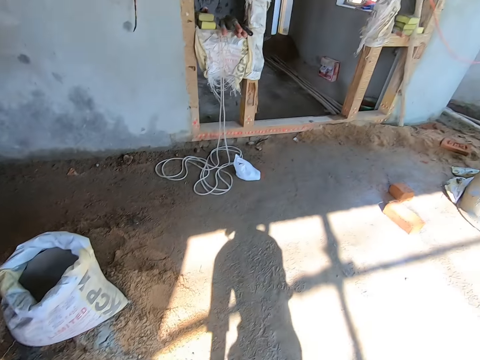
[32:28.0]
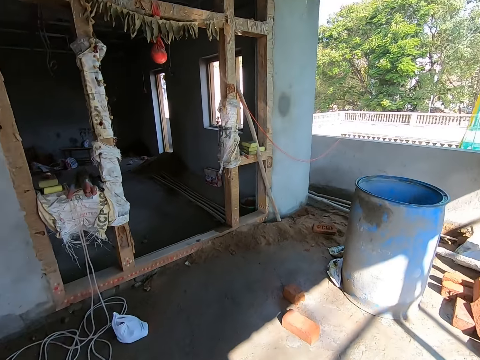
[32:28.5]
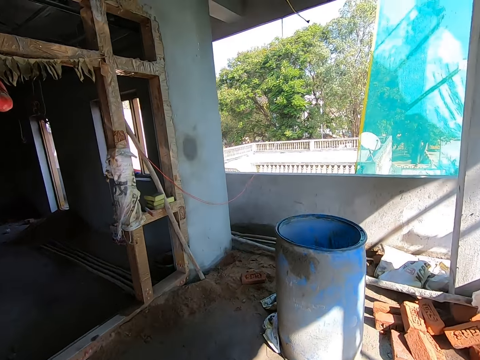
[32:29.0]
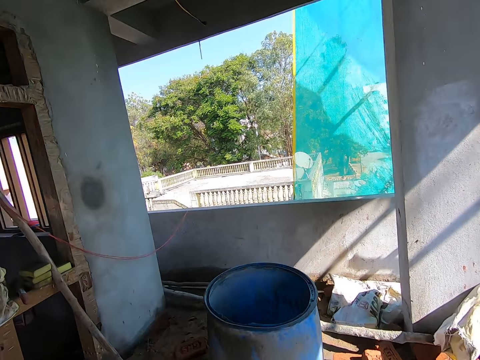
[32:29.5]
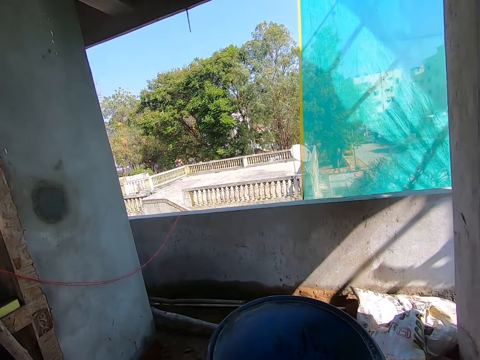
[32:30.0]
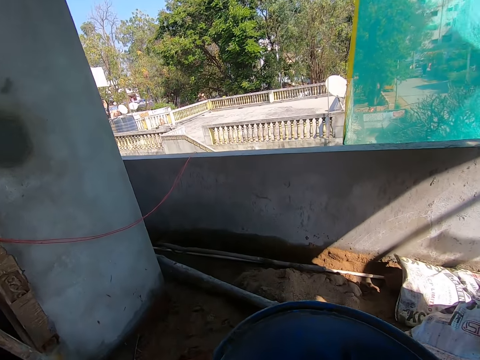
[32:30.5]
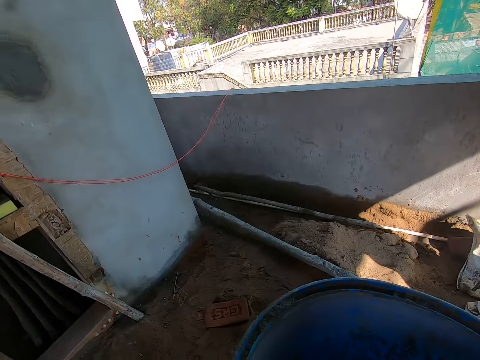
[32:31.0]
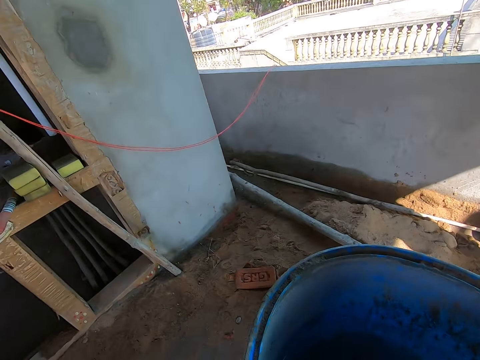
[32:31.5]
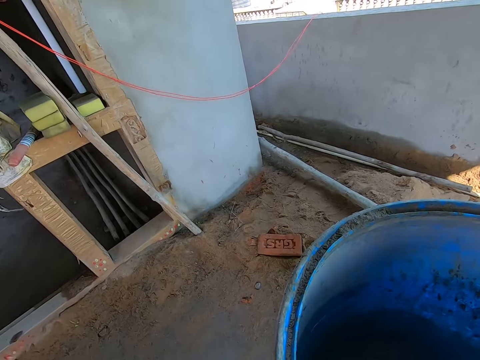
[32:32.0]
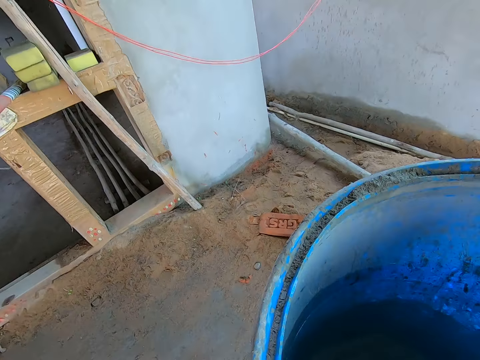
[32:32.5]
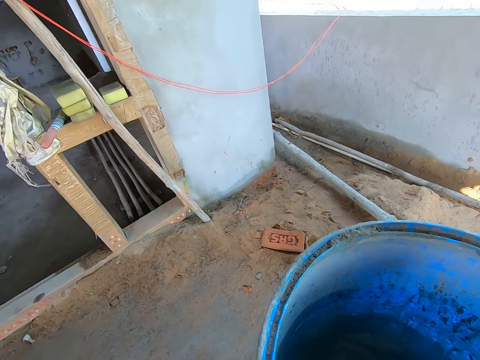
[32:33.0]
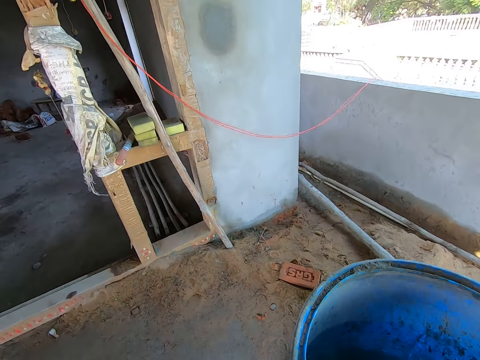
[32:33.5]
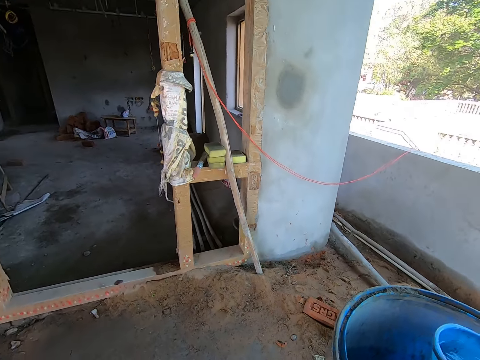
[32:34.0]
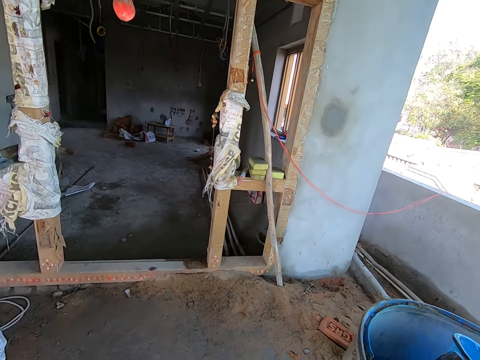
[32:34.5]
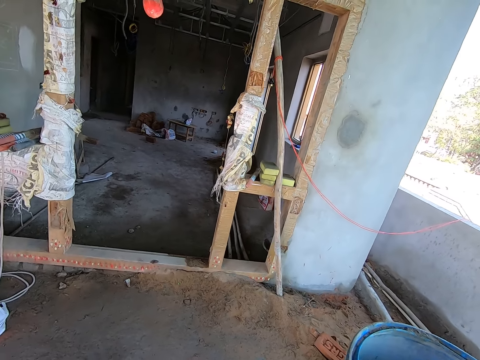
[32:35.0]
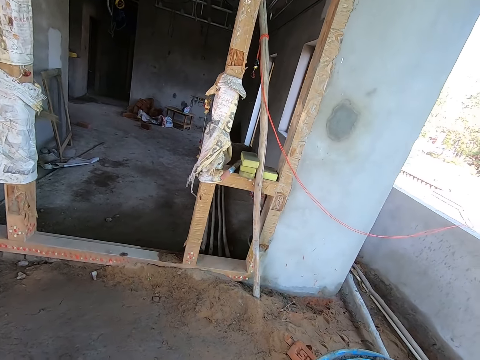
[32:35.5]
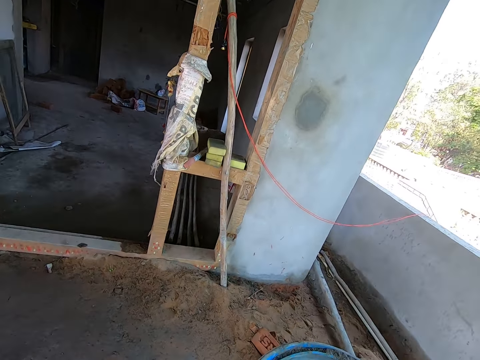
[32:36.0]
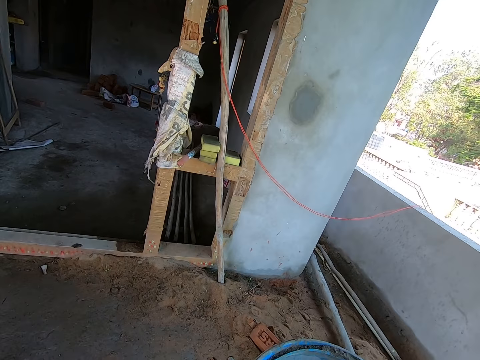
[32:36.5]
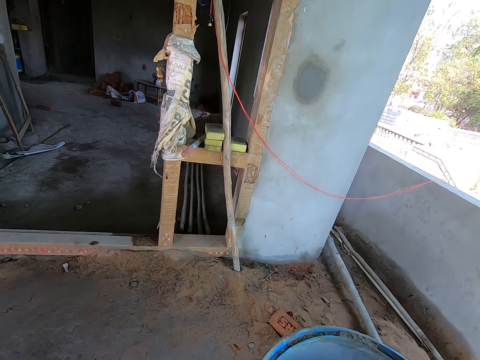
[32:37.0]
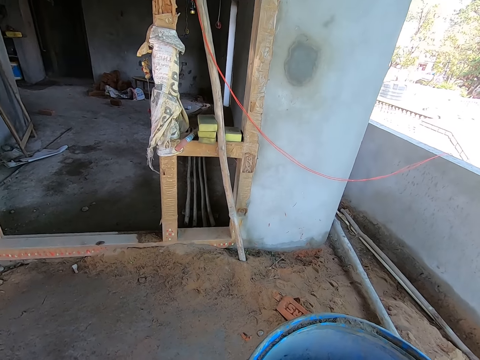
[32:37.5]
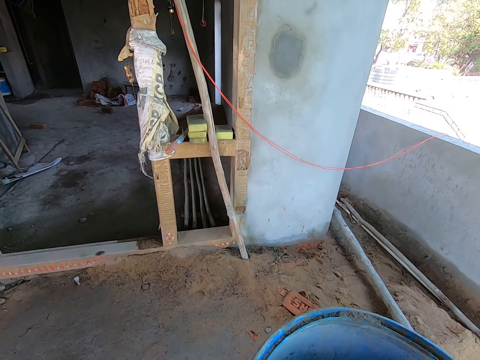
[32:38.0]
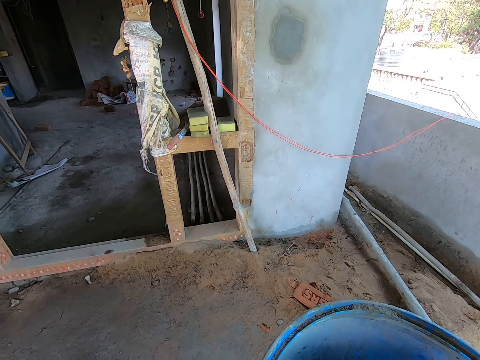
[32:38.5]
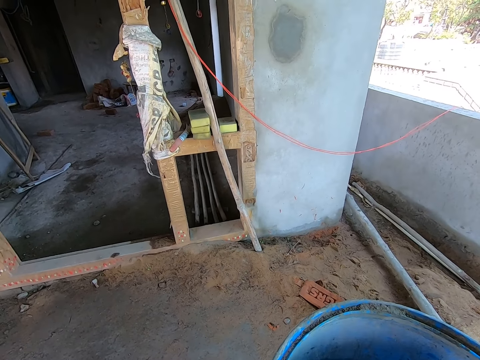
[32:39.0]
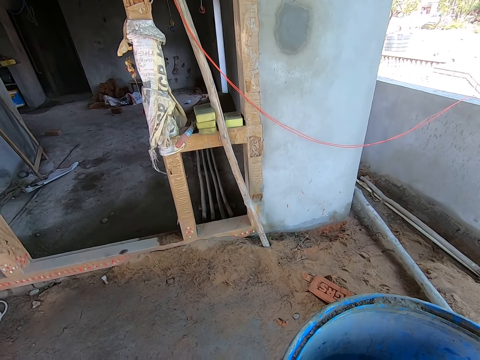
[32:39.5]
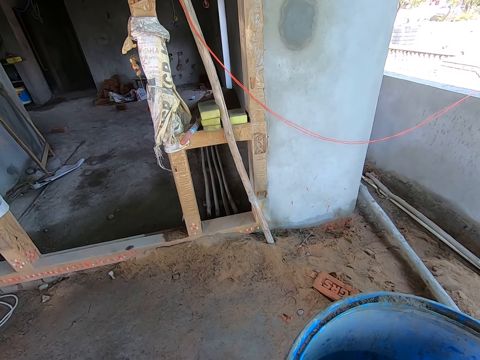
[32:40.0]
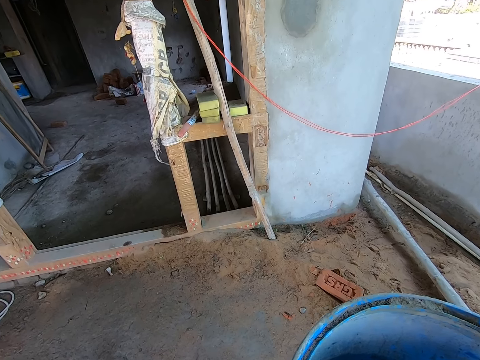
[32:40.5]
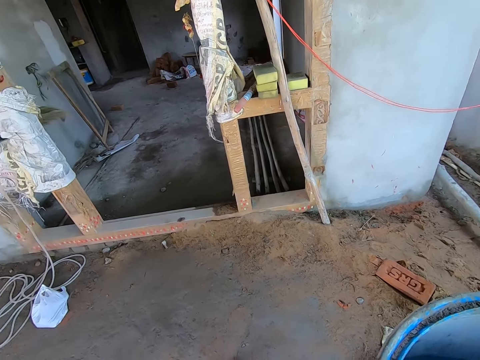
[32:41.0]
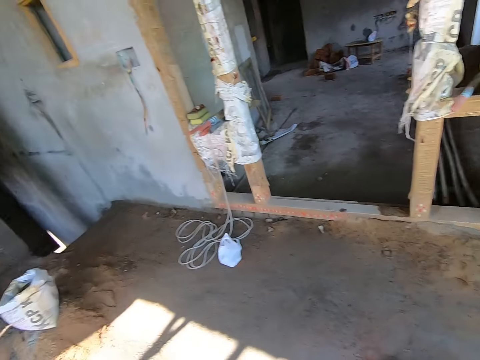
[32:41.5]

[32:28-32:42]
The camera wearer takes water from a bung drum with the cup in his right hand.

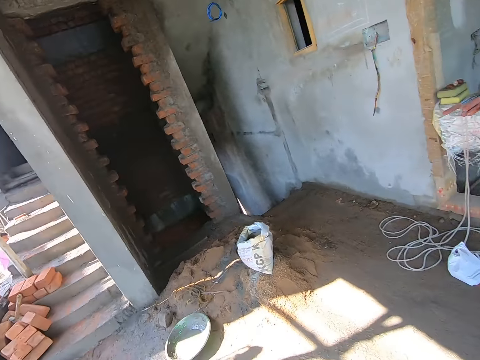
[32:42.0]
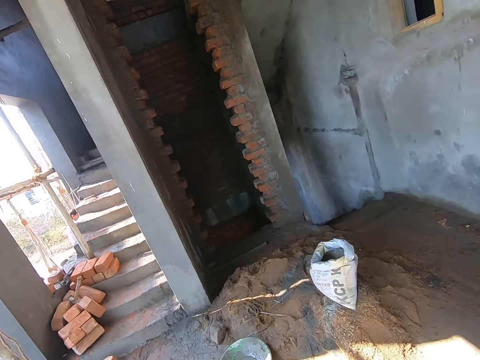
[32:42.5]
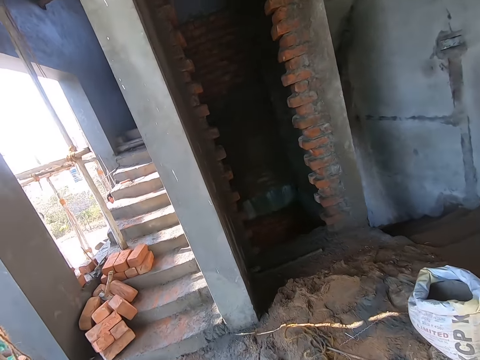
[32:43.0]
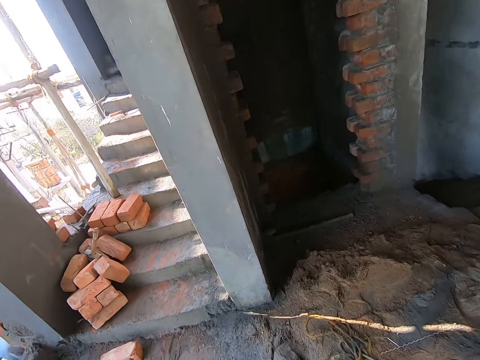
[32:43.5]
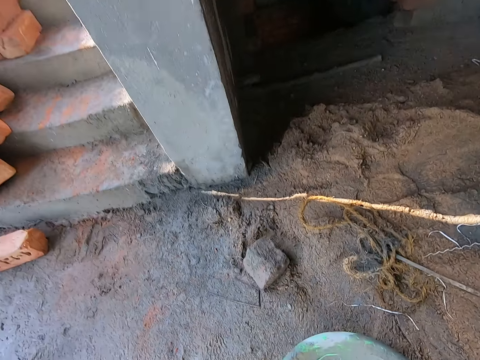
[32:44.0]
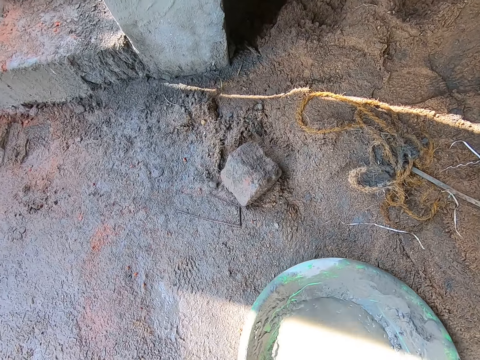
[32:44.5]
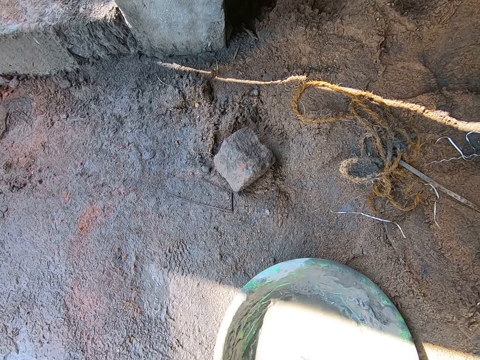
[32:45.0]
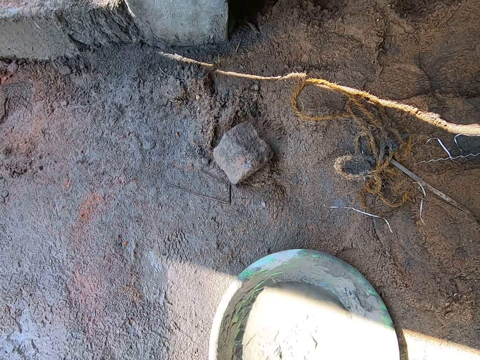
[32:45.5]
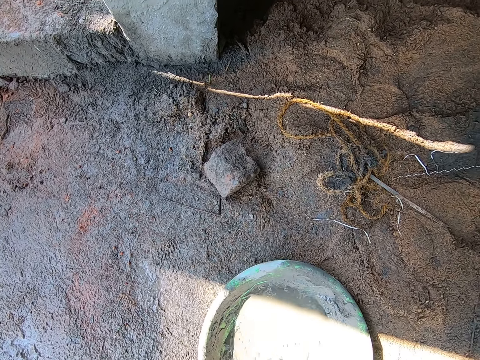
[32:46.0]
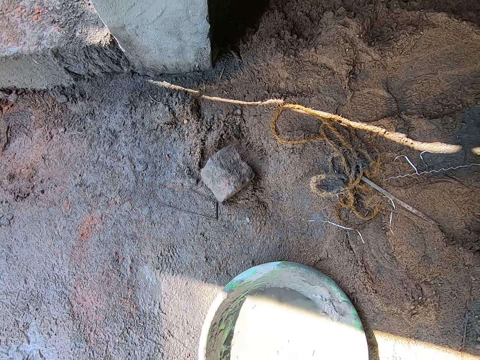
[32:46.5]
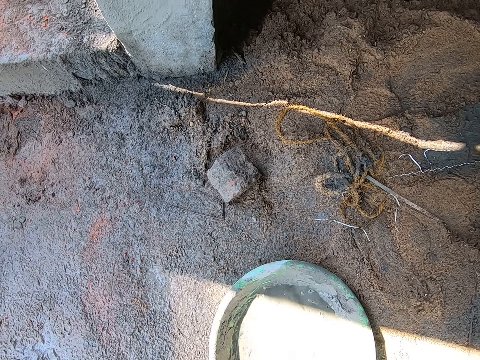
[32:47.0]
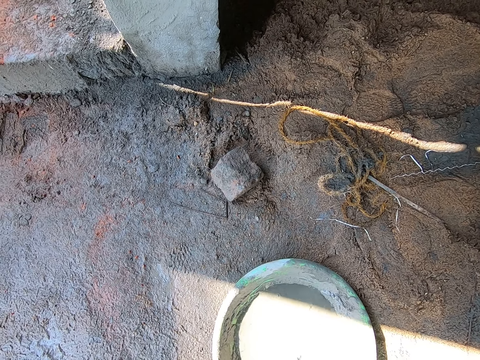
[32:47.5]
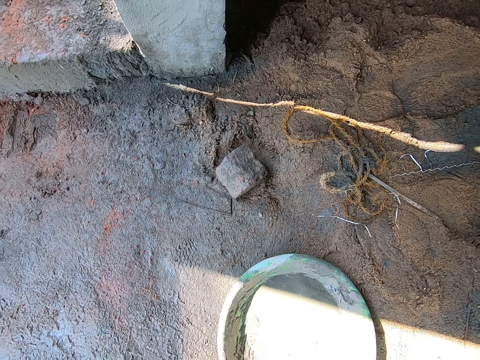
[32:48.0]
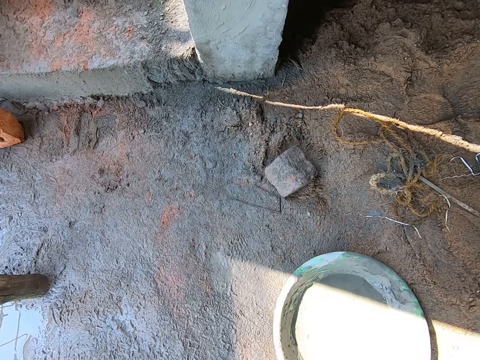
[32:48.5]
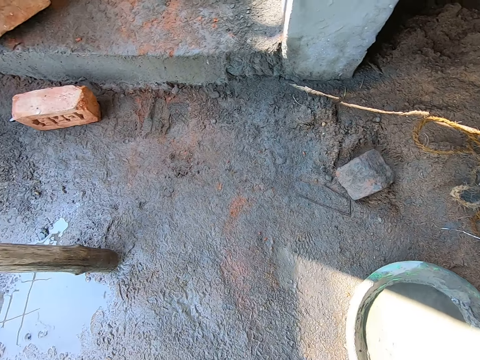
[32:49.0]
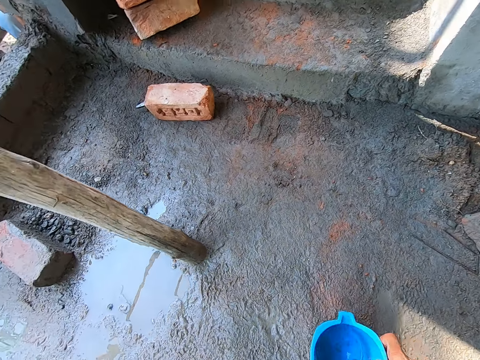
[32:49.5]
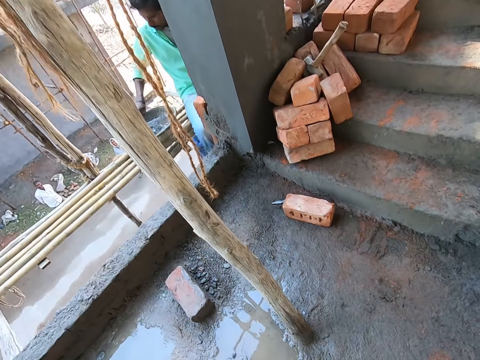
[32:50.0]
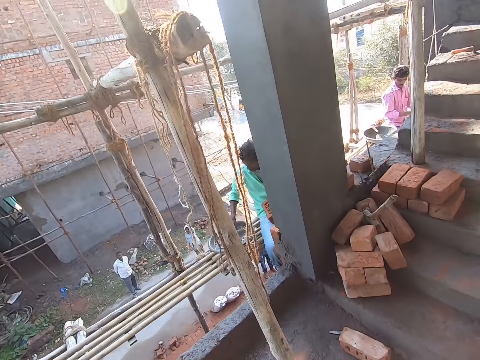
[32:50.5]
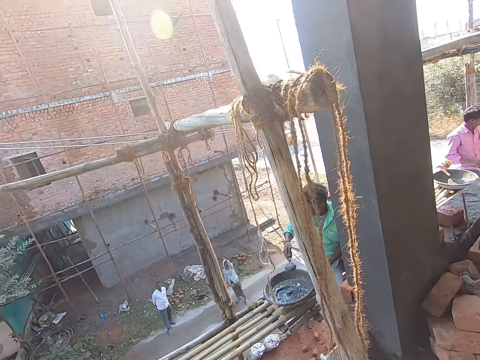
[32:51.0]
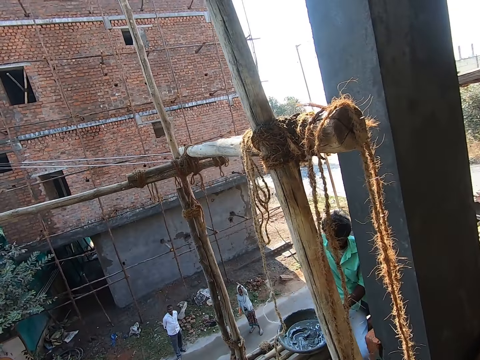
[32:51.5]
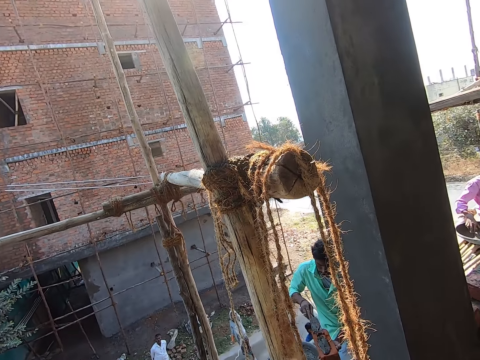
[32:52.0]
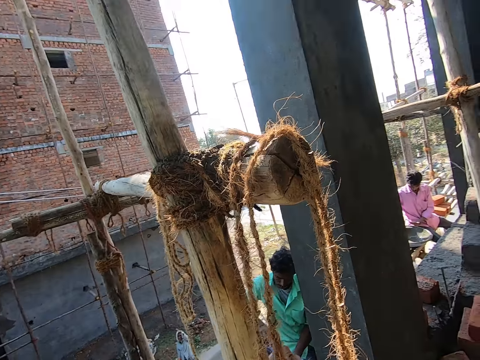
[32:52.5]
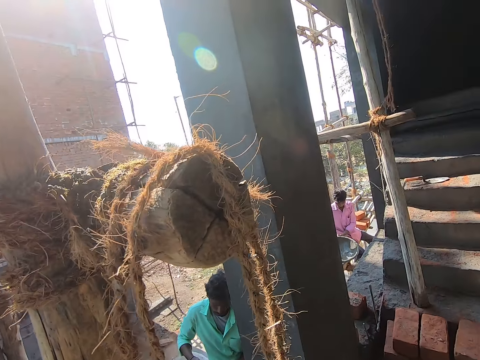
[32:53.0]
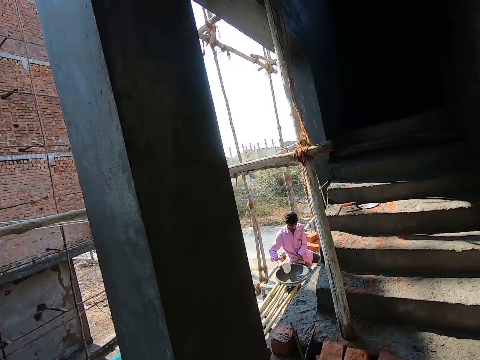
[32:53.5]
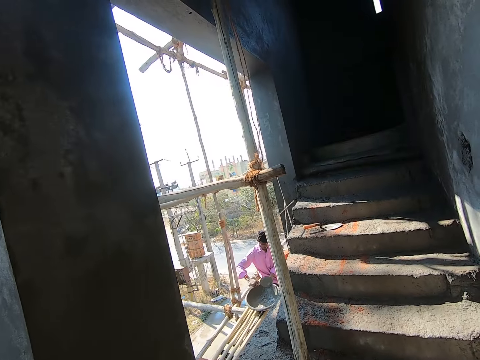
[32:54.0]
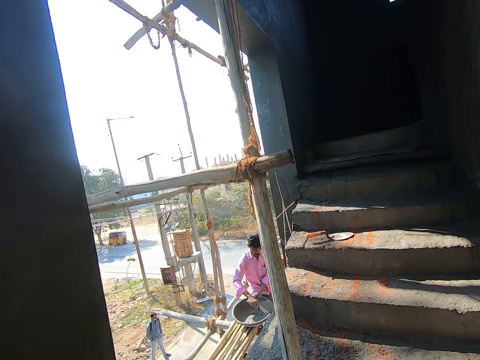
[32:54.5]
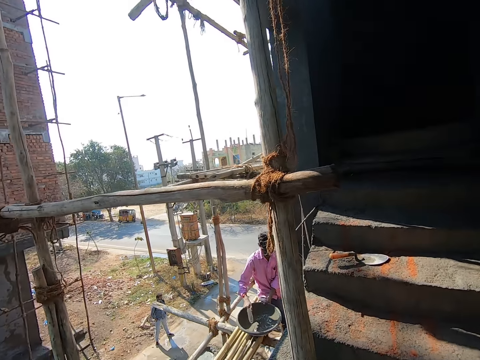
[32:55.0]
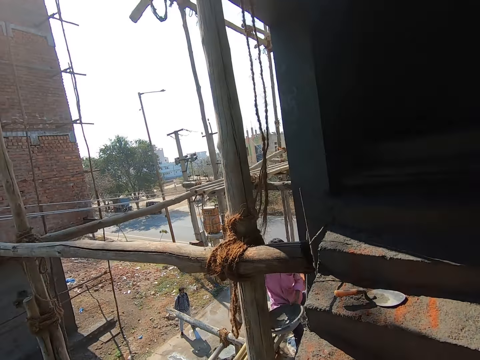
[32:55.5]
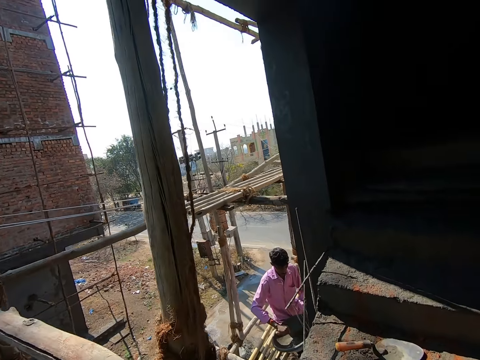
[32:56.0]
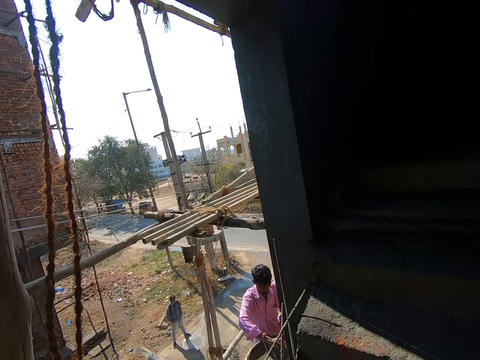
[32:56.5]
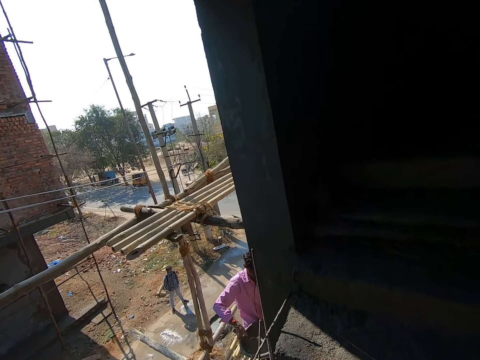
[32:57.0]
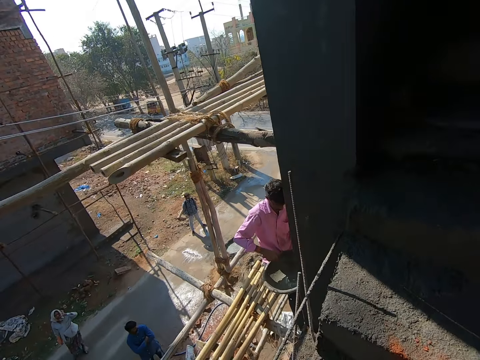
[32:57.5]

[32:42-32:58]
The camera wearer adds water into the head pan on the ground with the cup in his right hand. A woman converses with the camera wearer. Someone puts mortar on the block using a trowel. The man scrapes mortar in the head pan on the work surface with the hand trowel in his right hand, and holds the head pan in his left hand.
